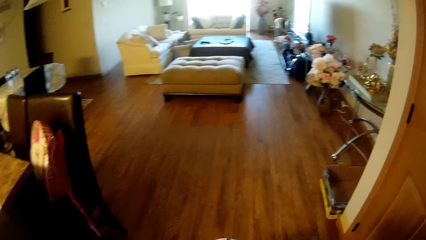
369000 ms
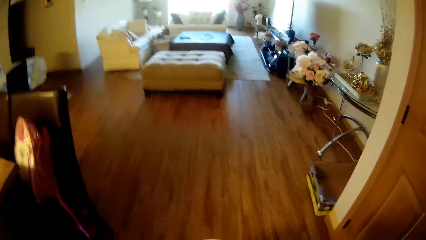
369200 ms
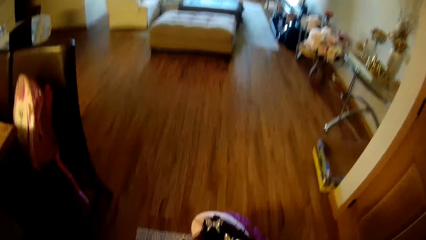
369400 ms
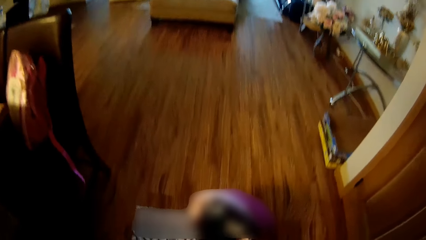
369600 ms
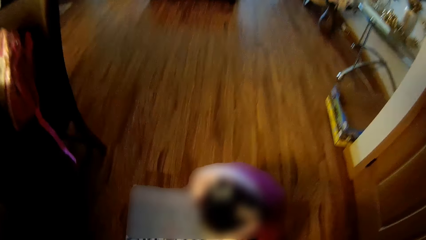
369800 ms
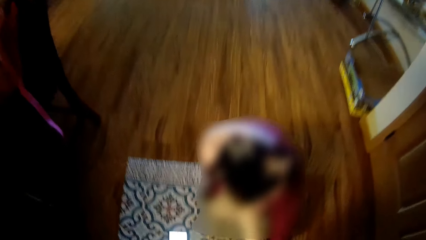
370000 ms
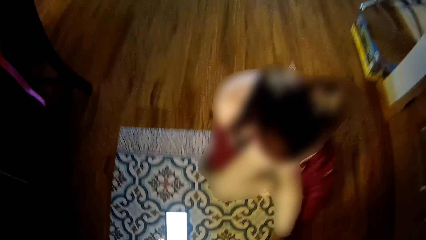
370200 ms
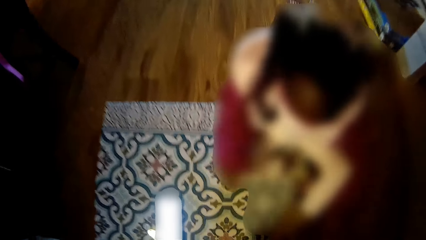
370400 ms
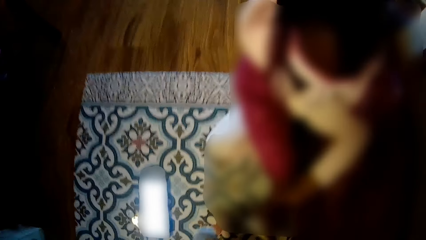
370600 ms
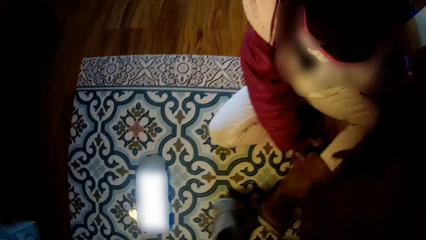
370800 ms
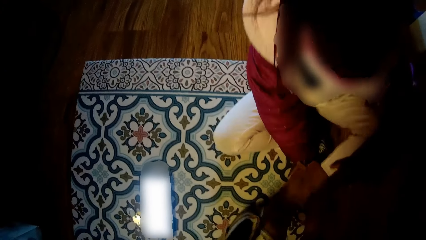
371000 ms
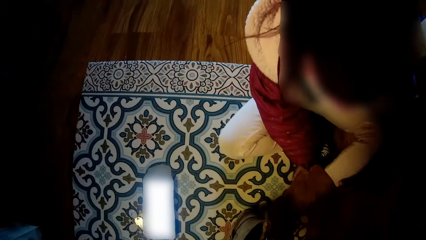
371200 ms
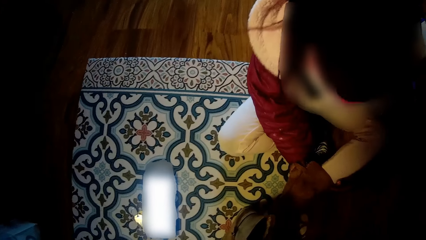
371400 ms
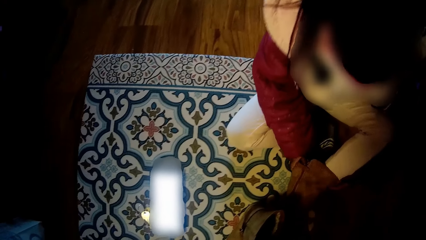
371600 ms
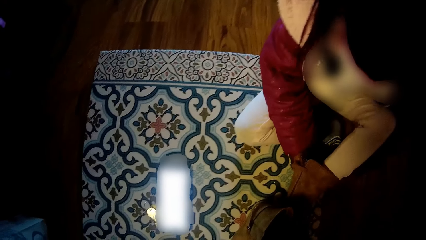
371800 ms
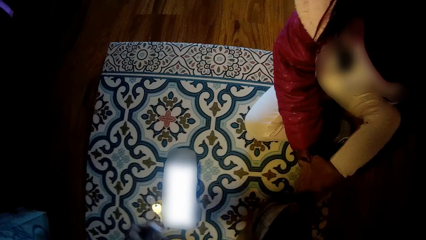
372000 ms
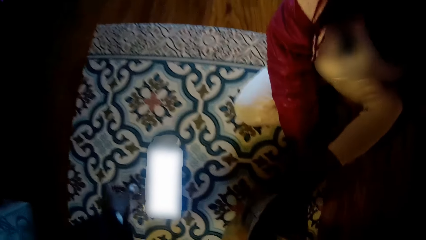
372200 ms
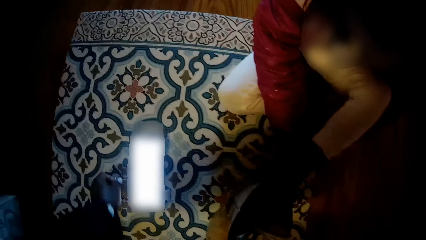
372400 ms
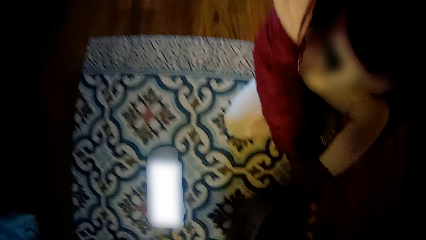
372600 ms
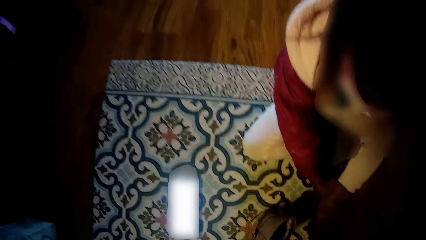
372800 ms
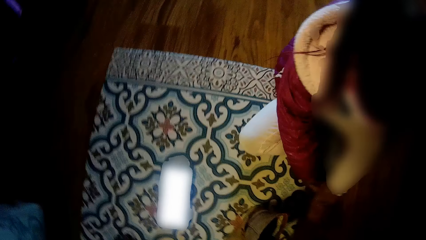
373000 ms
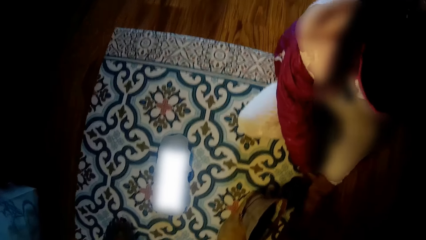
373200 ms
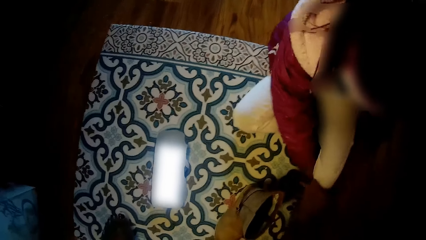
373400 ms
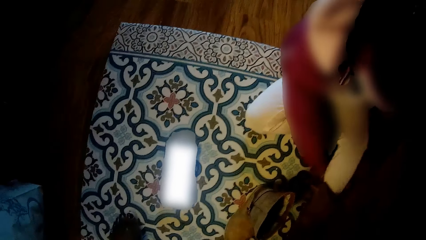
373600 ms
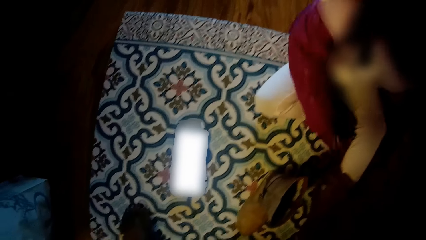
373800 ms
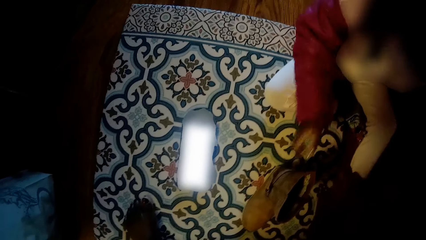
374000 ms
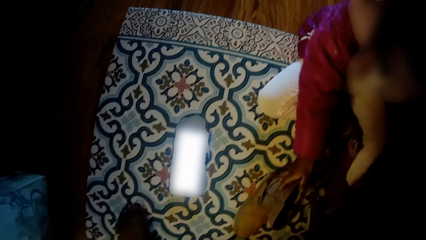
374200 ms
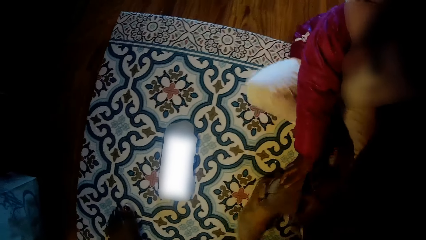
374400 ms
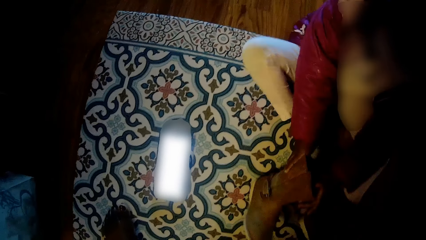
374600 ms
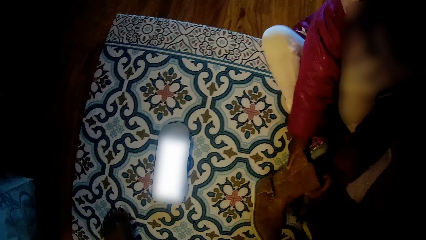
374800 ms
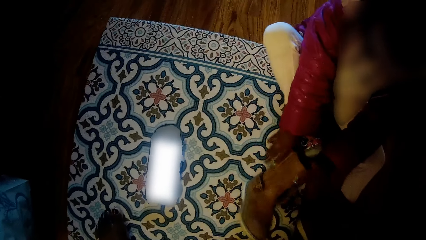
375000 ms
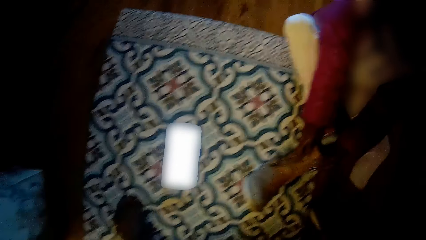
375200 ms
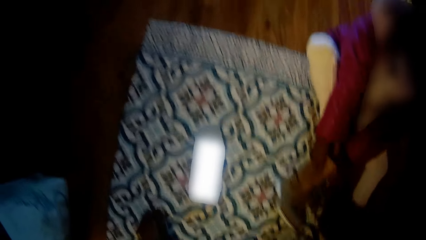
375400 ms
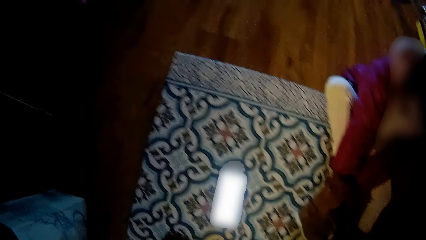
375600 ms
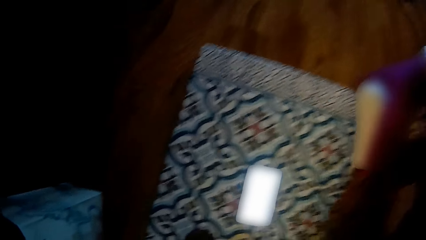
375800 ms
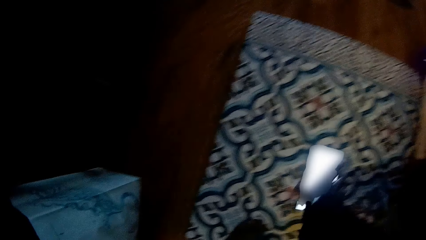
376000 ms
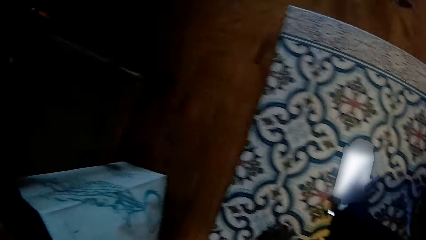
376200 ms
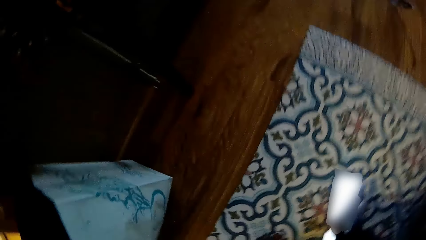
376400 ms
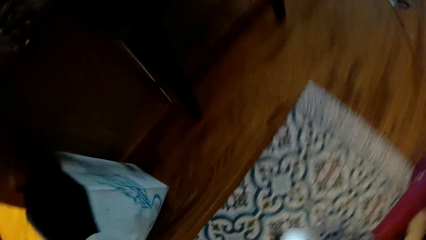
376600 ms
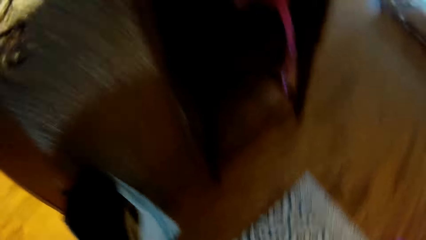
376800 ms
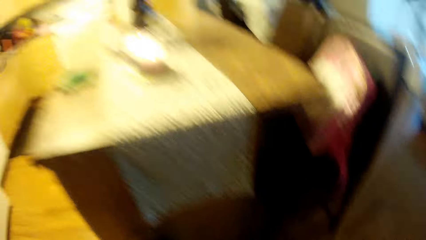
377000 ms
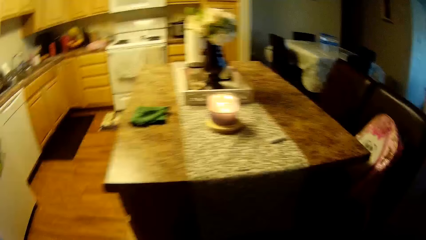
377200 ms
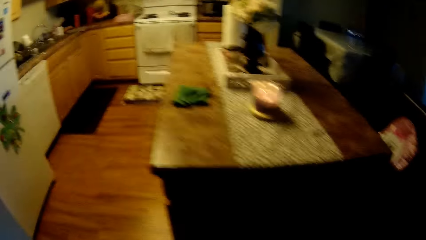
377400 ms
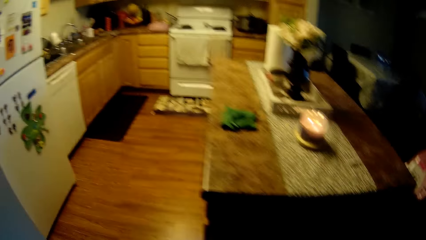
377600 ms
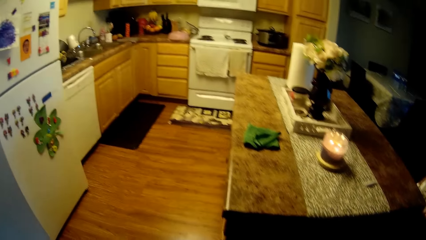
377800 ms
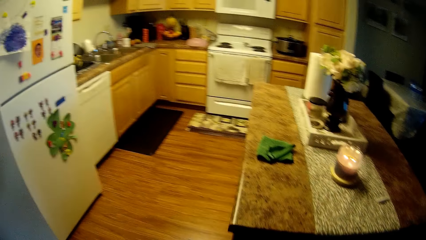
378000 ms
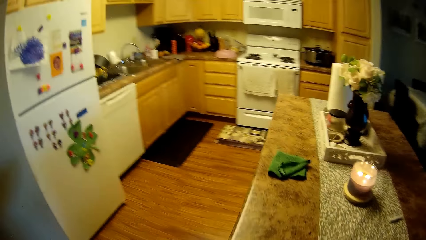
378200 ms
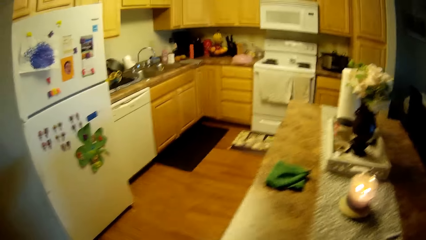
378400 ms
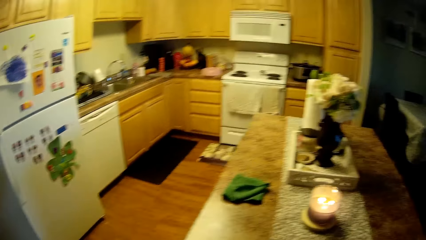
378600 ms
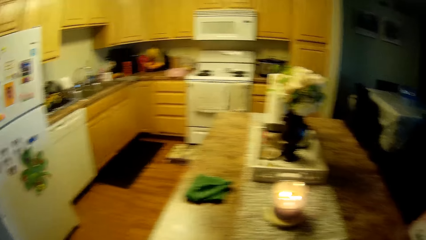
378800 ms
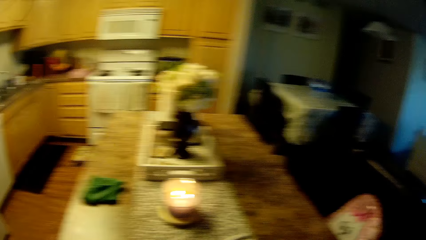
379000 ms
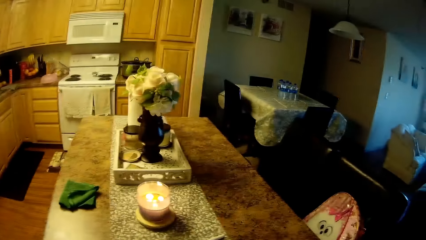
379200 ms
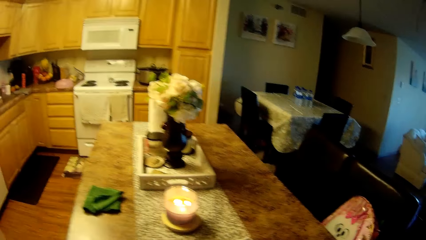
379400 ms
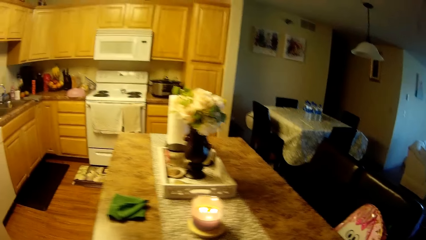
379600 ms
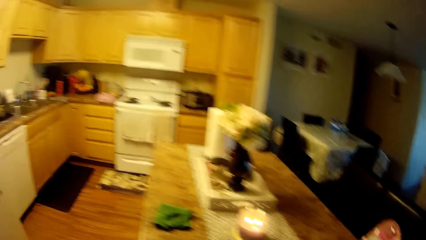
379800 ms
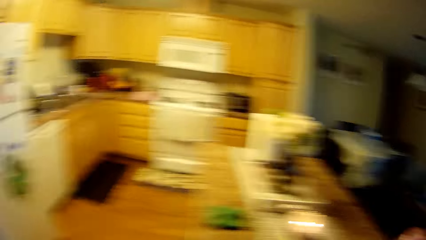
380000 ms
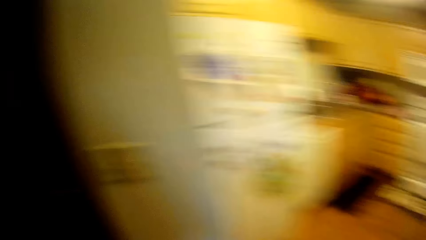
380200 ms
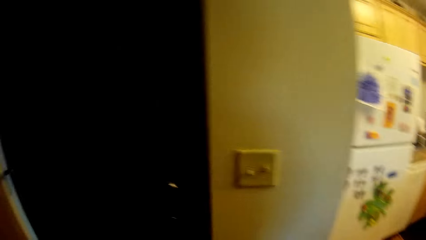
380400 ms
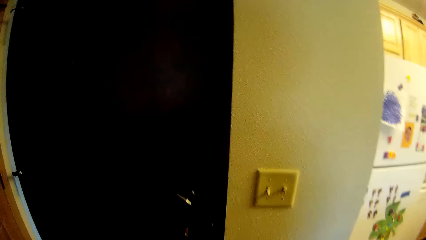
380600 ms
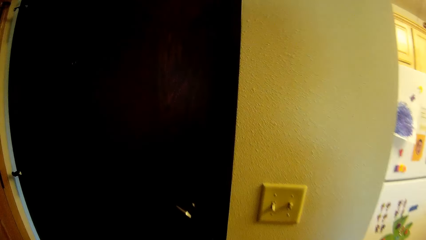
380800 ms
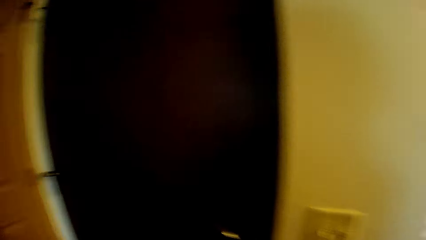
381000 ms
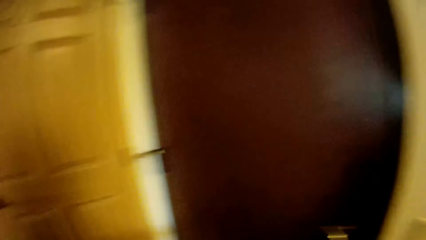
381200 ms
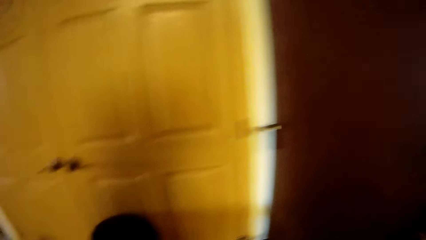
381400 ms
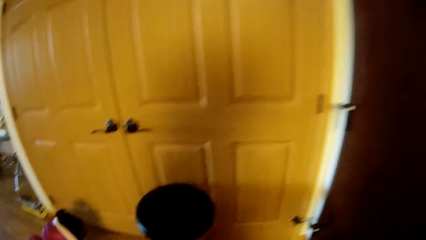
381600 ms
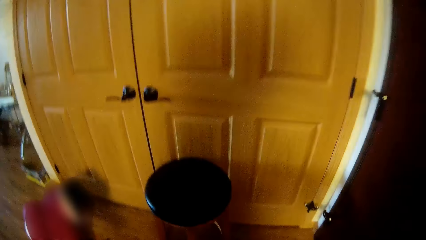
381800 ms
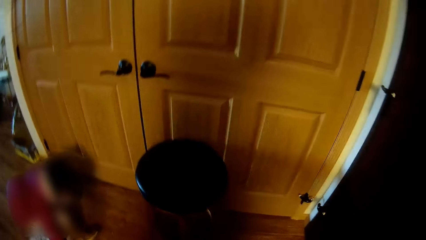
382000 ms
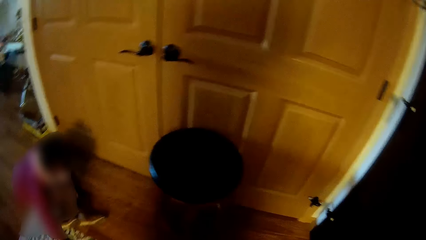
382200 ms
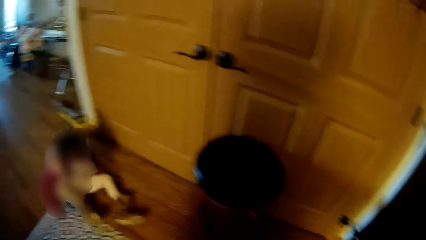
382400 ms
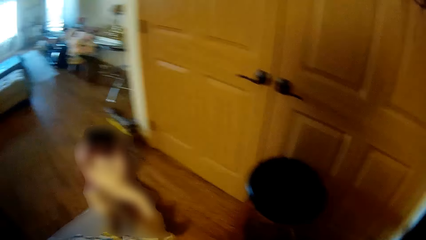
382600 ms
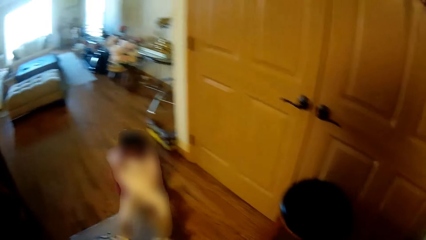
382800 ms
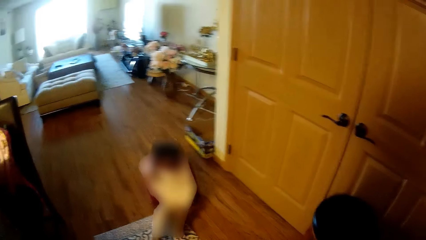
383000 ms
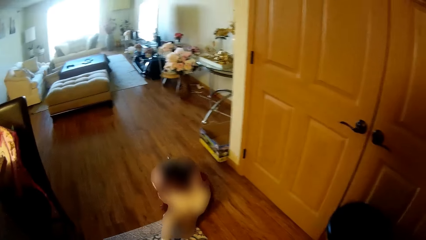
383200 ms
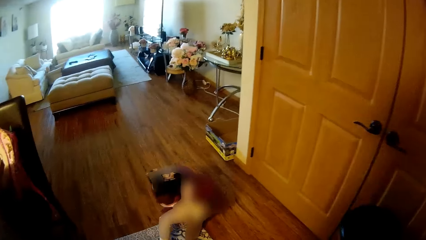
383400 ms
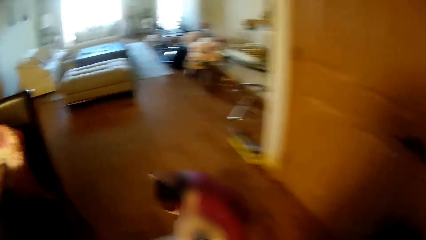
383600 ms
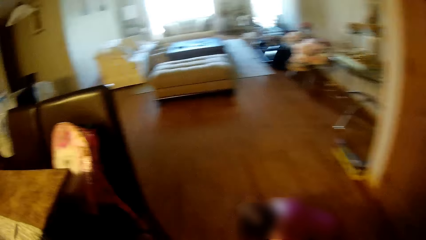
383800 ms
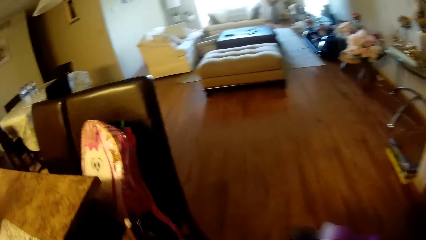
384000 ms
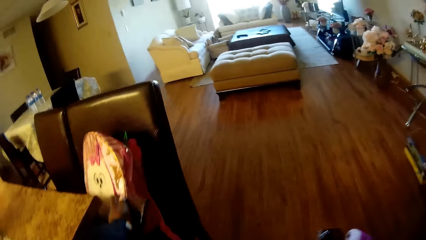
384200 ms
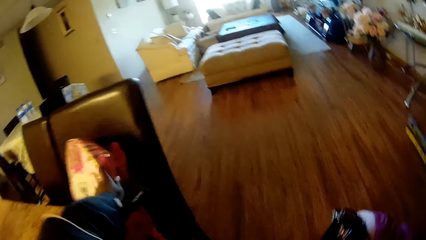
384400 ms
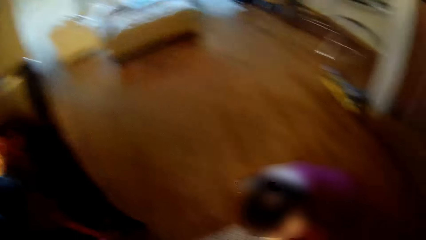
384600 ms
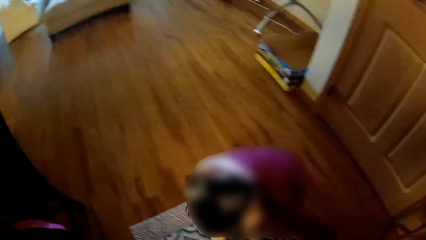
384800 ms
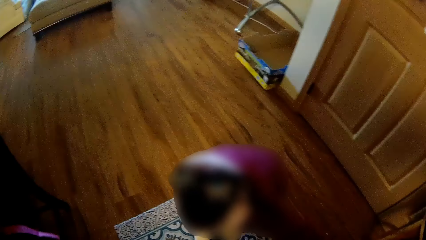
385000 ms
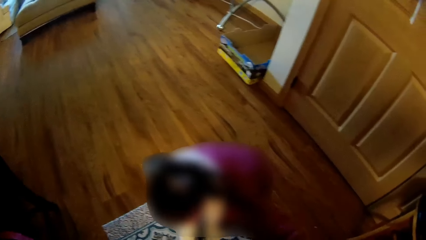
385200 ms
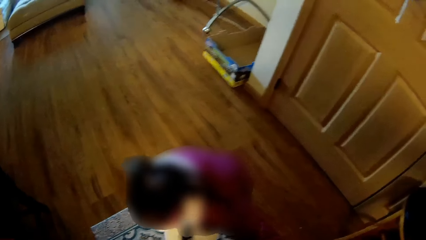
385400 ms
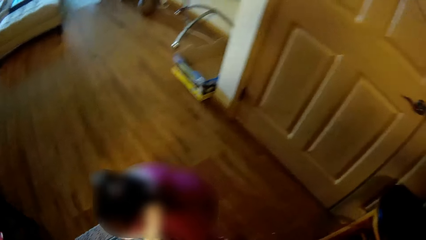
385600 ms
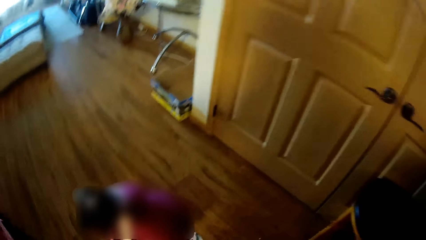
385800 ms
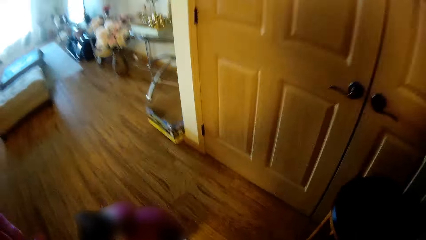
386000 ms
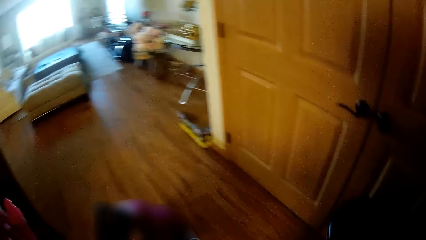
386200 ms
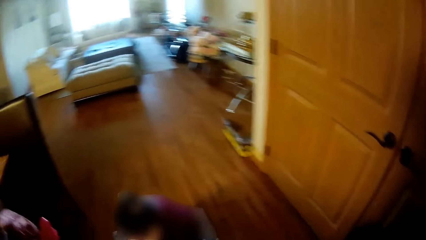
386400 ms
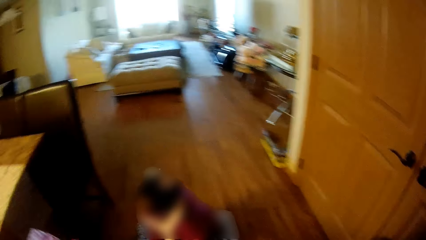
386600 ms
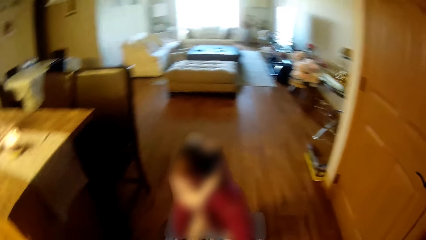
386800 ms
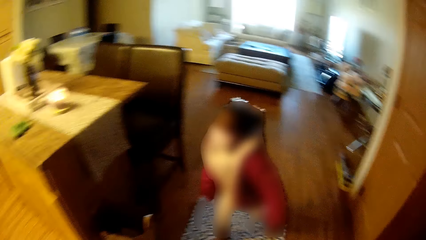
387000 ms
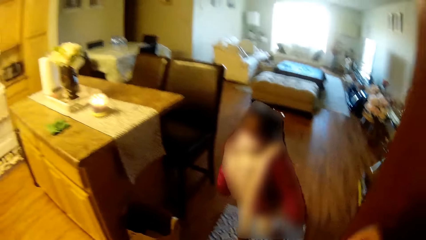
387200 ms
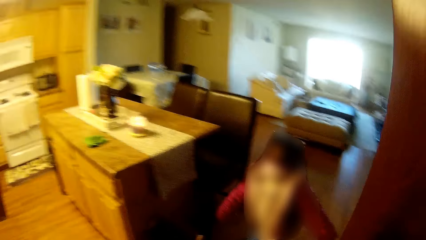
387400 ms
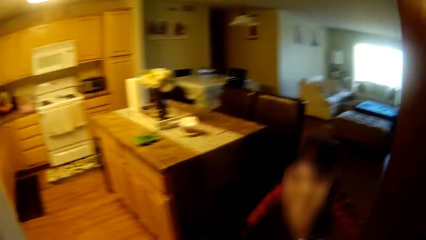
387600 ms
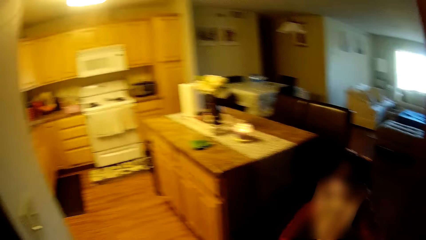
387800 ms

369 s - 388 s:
The girl wears a left shoe with both hands. The camera wearer picks up a key on the floor with her left hand. The girl wears a right shoe with both hands. The camera wearer picks up her phone on the floor with her right hand. She picks up a school bag from a chair with her left hand.
